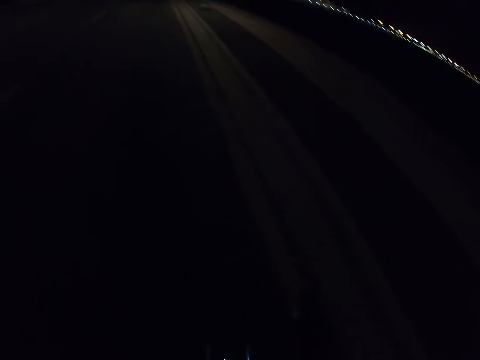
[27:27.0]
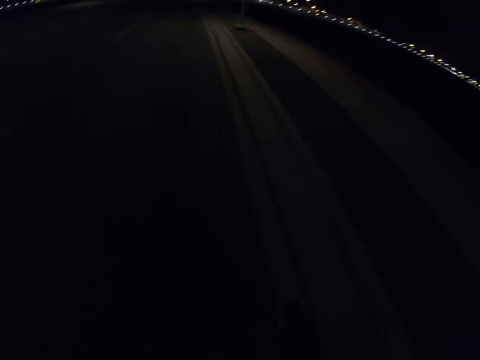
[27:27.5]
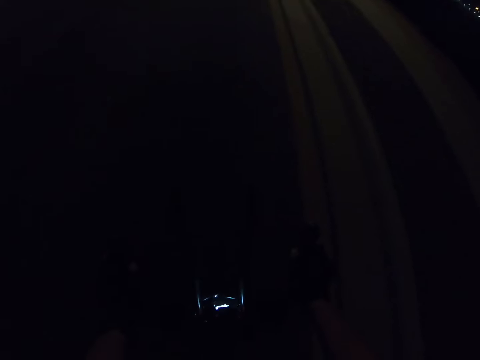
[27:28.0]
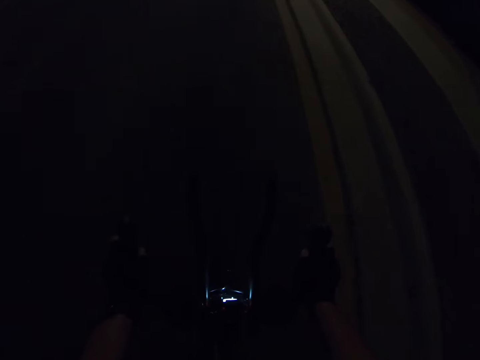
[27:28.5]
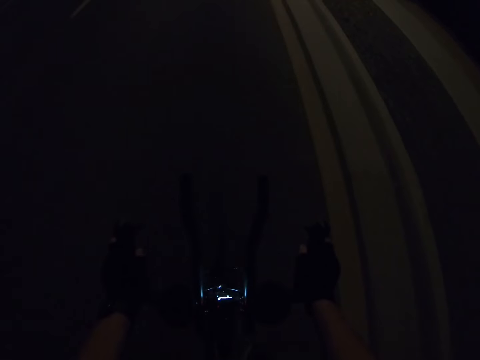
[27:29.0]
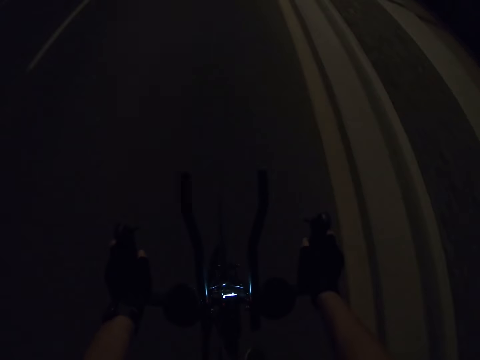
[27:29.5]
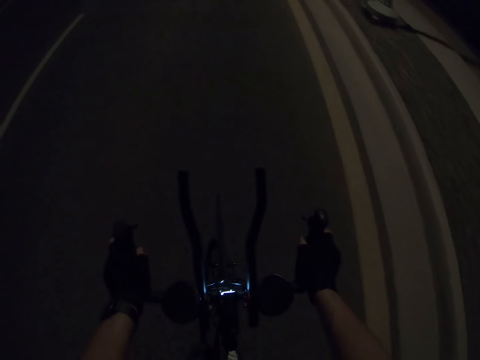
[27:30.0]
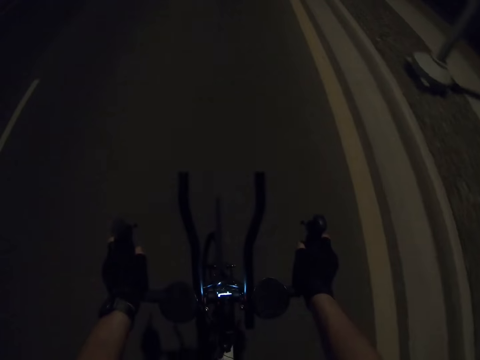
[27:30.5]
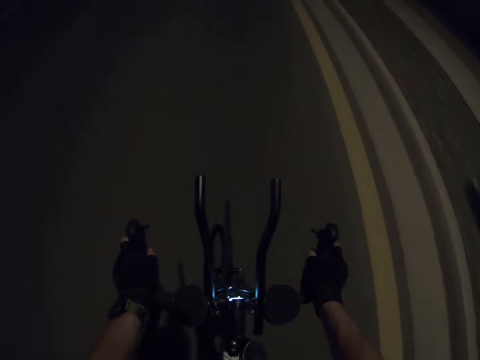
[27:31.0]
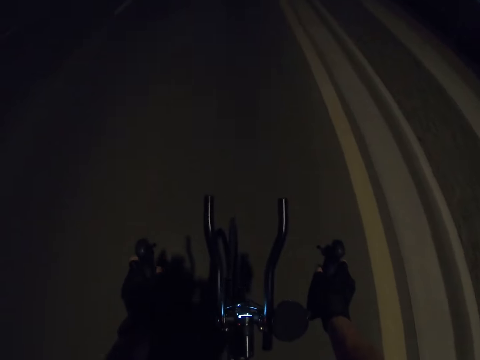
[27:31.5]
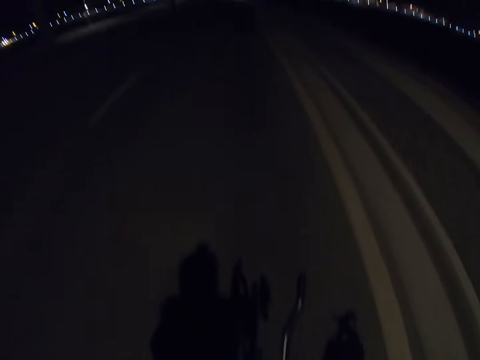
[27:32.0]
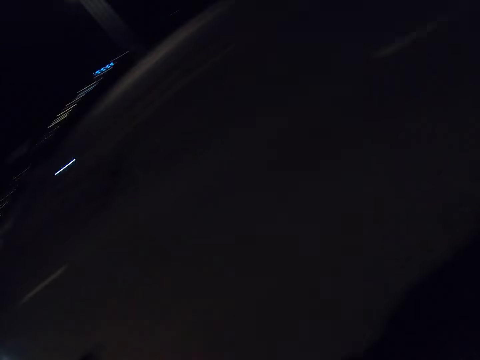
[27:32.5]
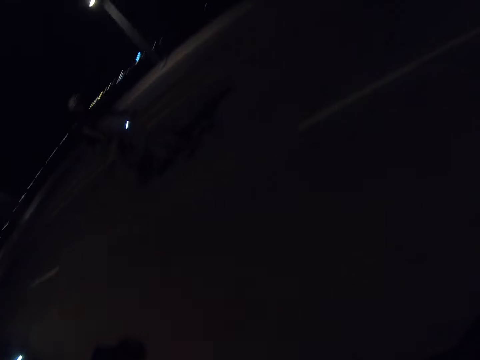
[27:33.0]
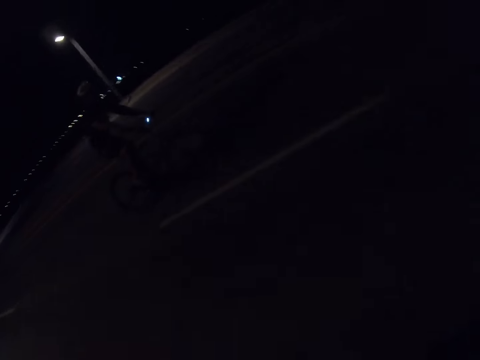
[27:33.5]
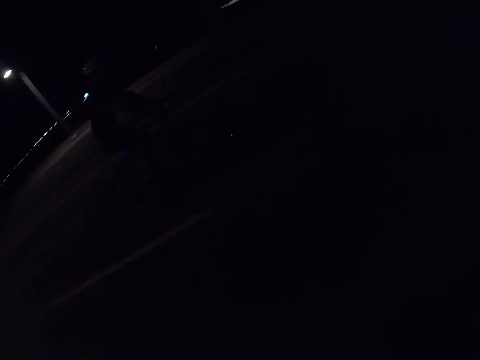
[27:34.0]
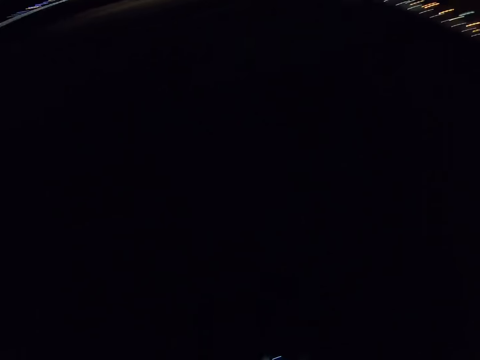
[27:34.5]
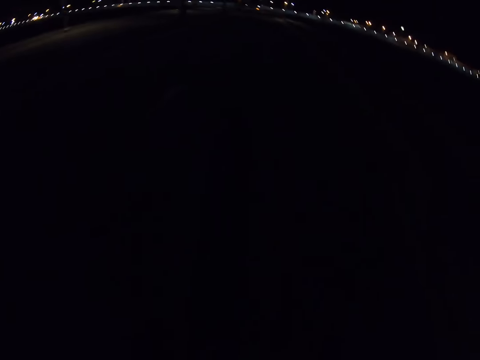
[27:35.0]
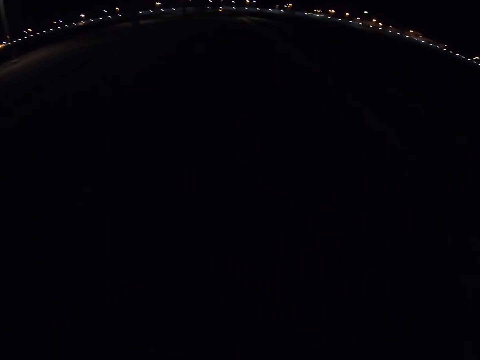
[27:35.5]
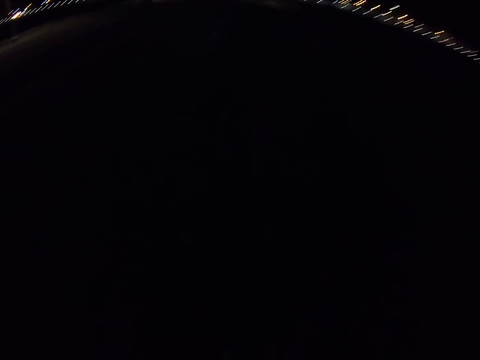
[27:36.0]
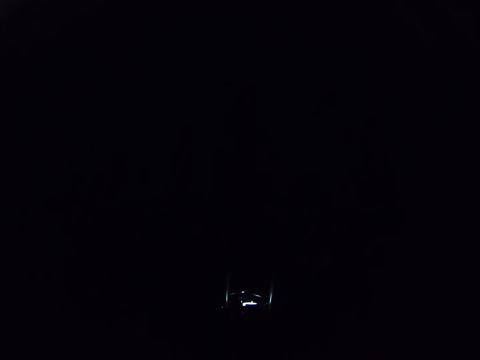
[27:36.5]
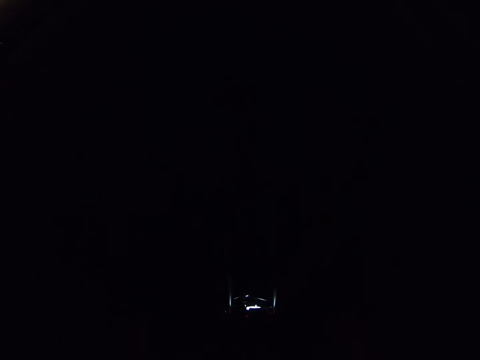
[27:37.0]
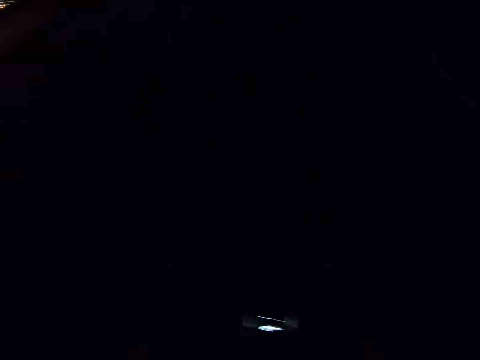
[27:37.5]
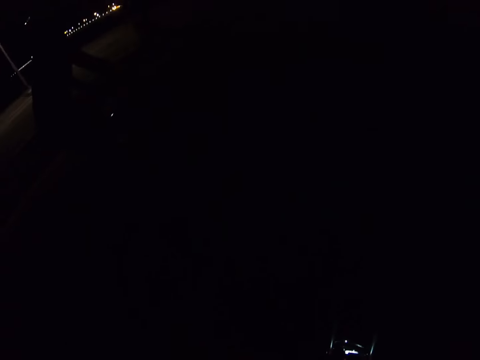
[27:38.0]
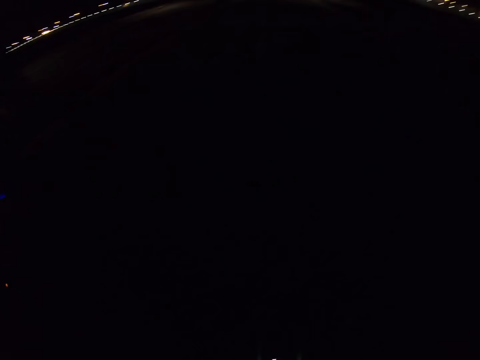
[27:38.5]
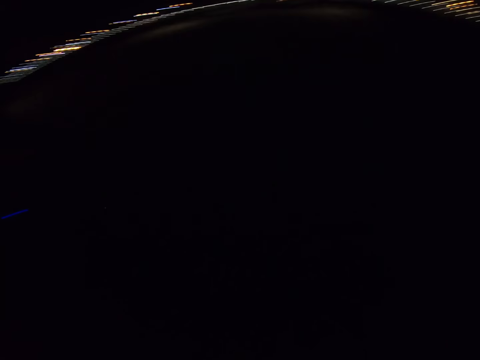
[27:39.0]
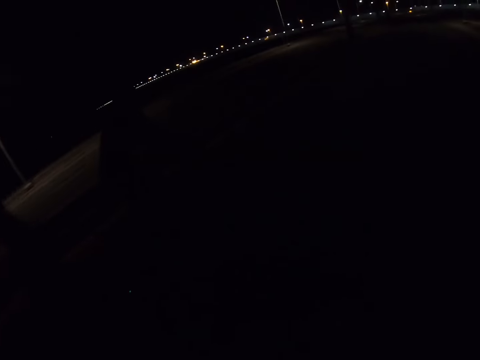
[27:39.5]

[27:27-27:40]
A cyclist joins the camera wearer and another cyclist. A person rides a bicycle.

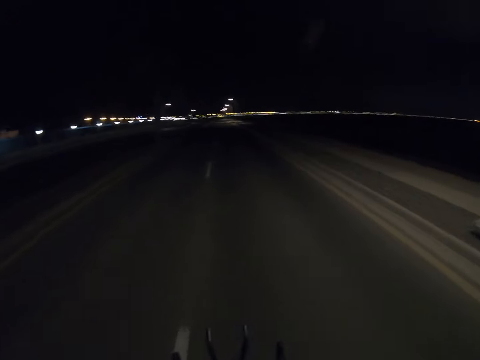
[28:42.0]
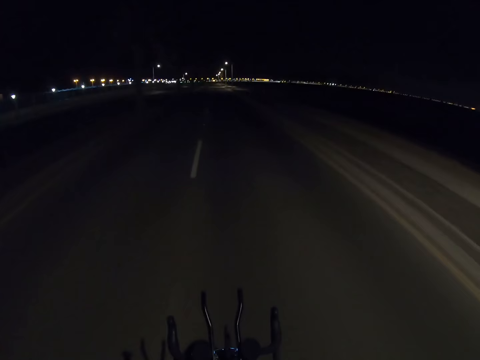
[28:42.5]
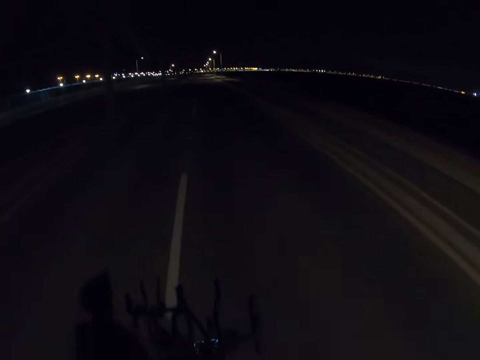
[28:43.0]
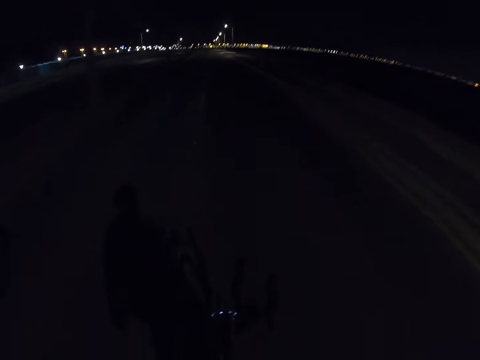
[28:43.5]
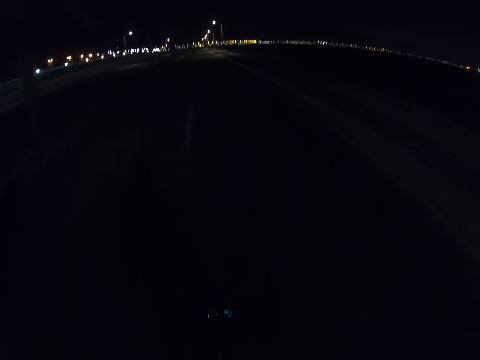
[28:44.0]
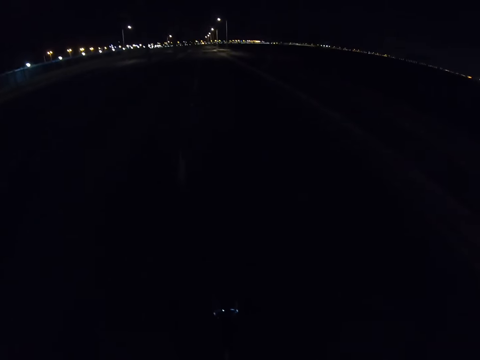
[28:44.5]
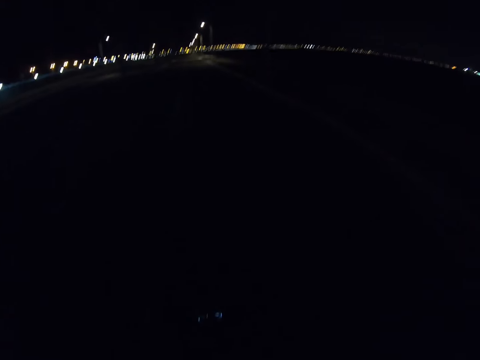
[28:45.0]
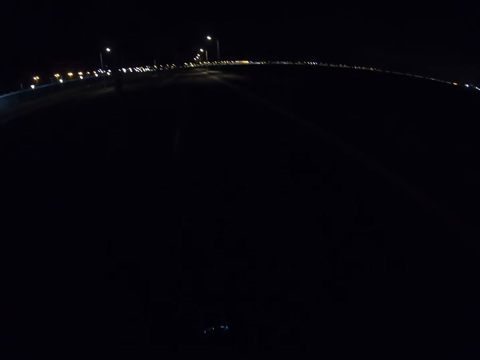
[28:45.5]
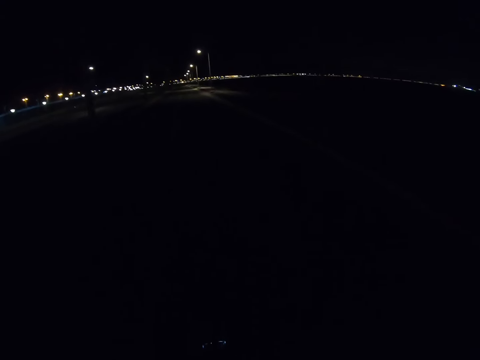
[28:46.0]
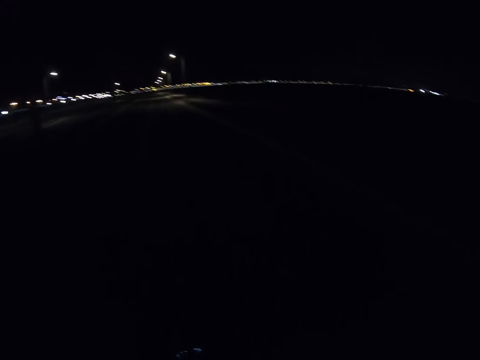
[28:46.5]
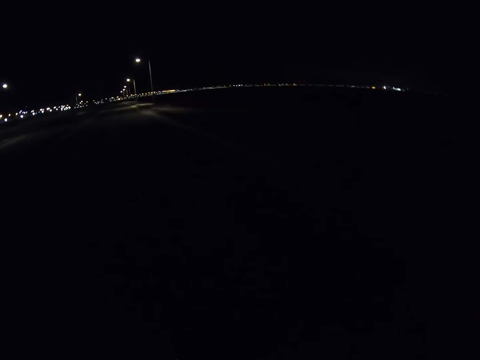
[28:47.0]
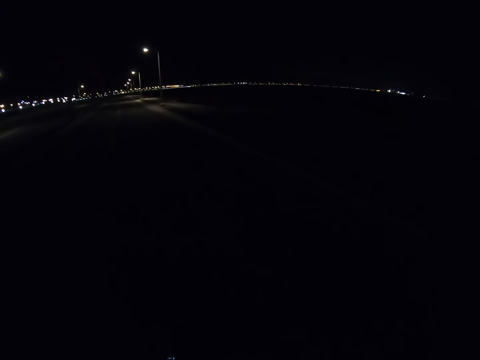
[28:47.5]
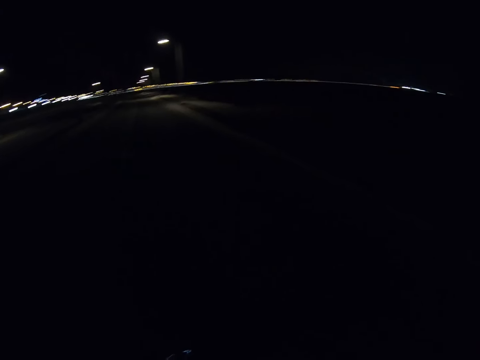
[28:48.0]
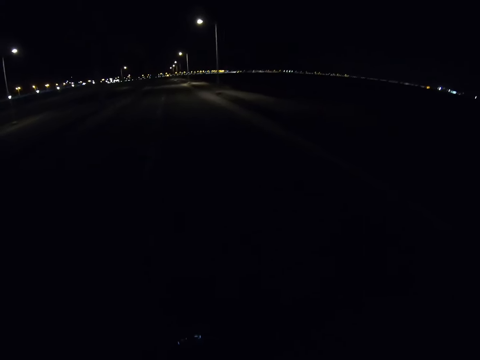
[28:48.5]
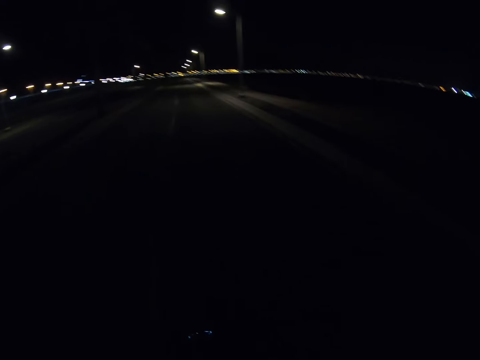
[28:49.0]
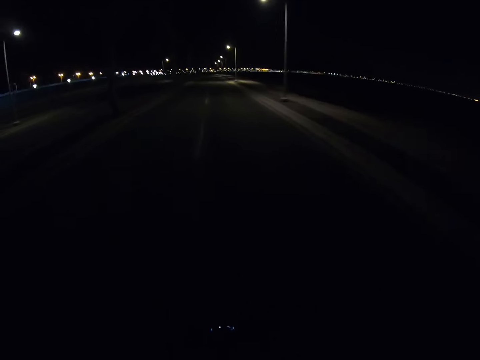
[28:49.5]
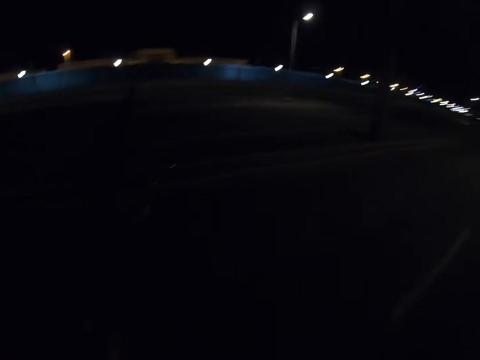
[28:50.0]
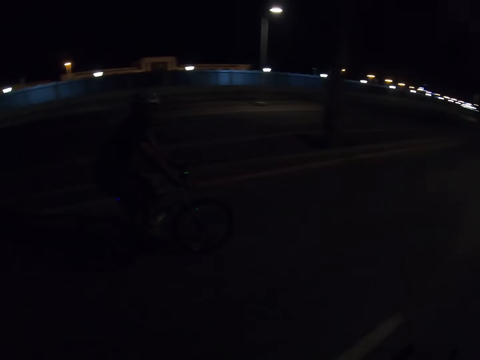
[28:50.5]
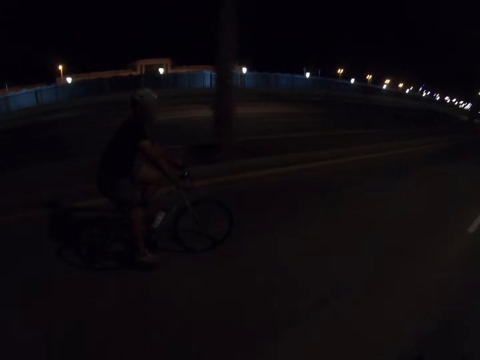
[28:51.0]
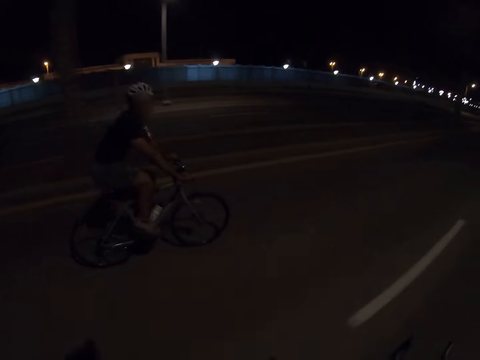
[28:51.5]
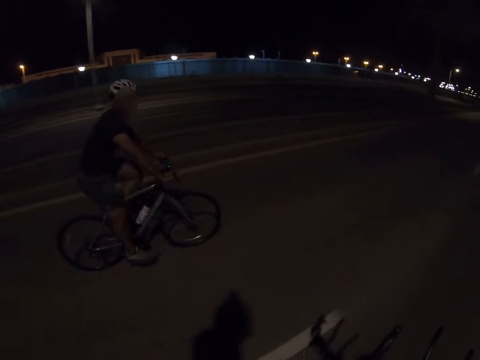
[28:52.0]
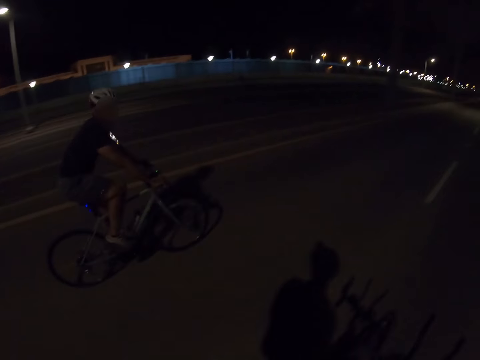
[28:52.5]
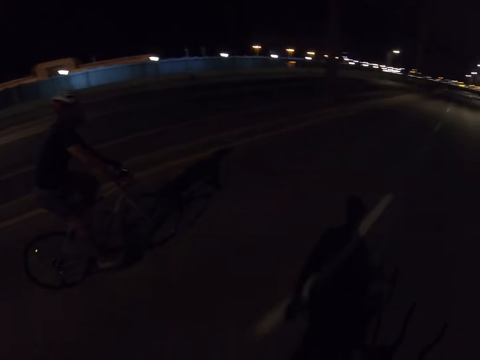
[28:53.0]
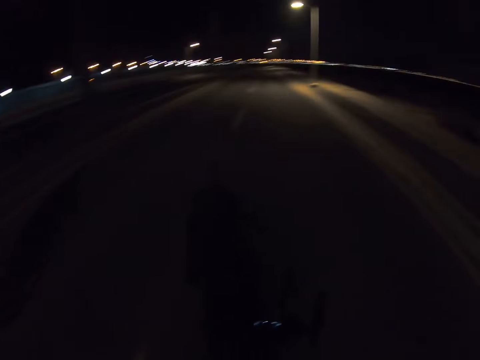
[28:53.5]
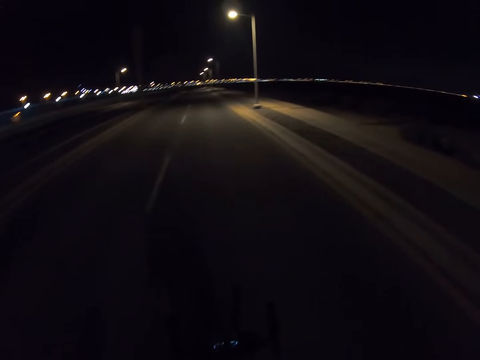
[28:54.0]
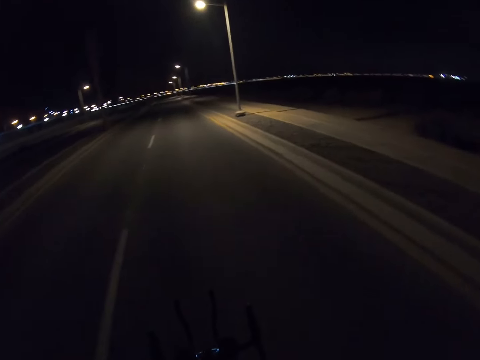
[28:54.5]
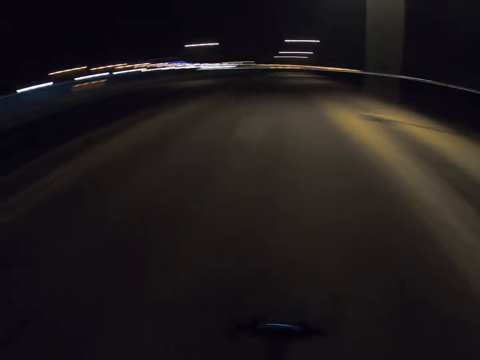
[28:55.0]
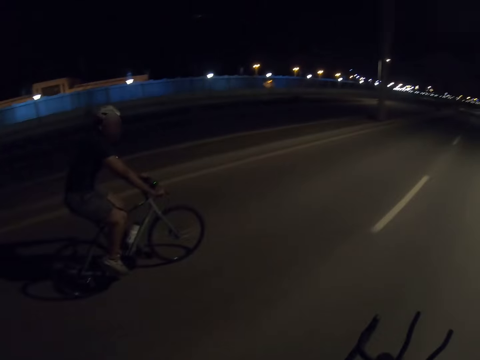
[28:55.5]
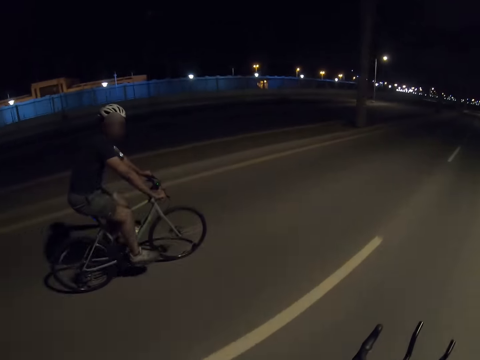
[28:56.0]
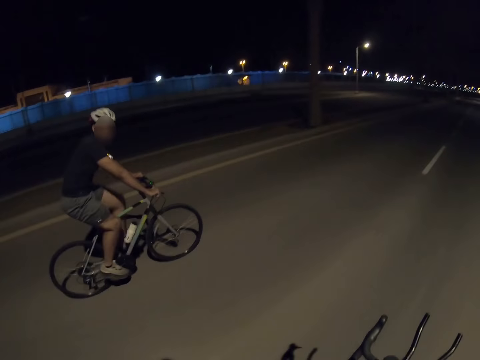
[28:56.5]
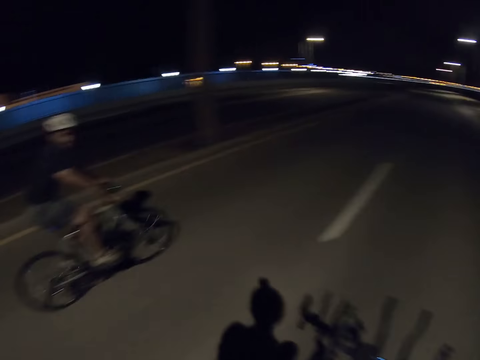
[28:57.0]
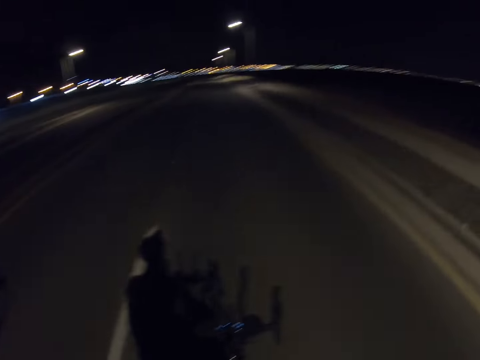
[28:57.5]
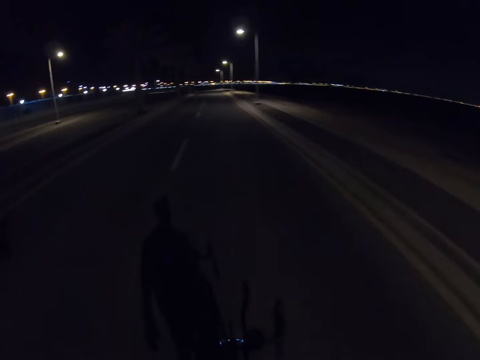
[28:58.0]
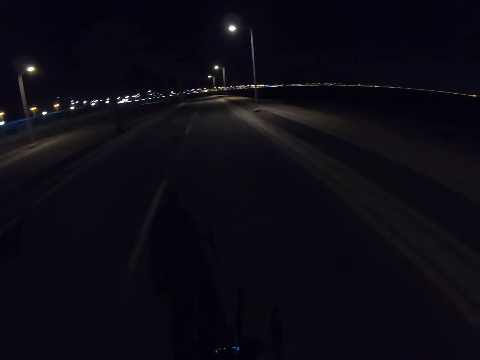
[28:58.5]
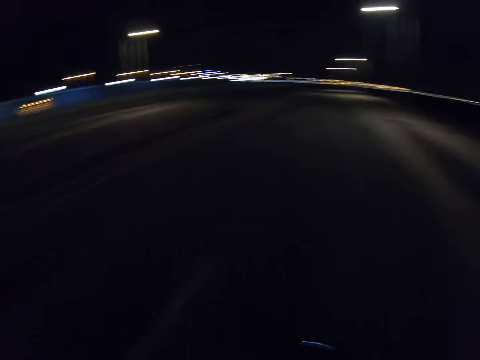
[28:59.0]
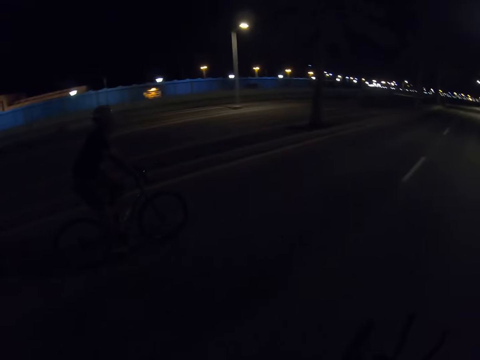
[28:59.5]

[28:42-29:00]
The camera wearer removes a hand from the handle. They move the left hand.
